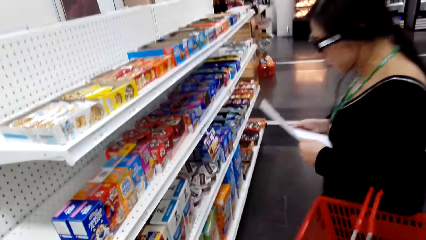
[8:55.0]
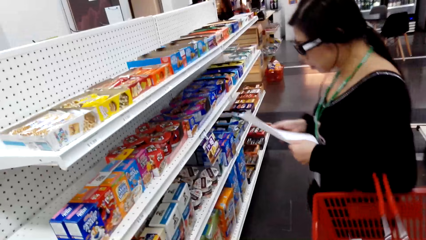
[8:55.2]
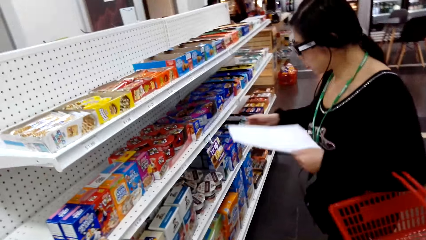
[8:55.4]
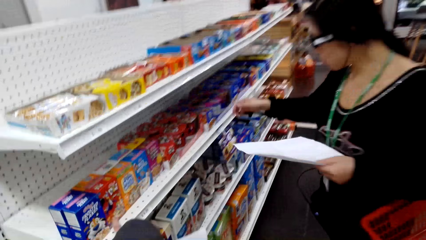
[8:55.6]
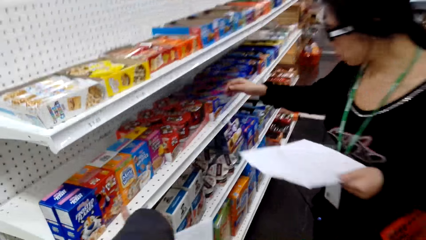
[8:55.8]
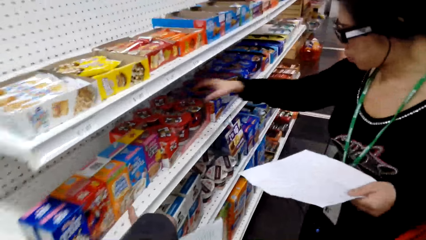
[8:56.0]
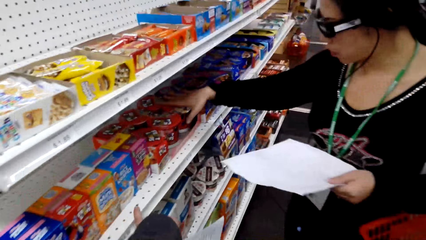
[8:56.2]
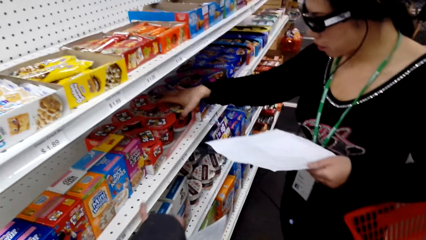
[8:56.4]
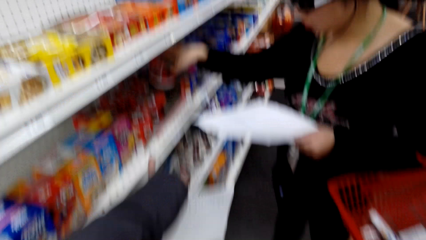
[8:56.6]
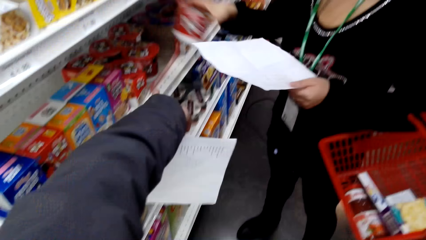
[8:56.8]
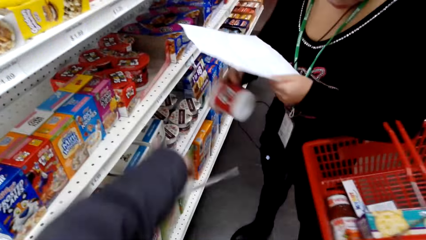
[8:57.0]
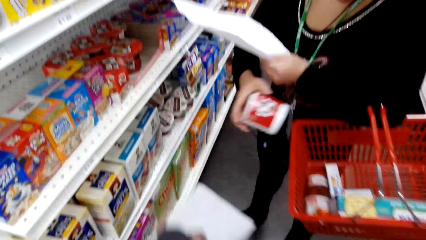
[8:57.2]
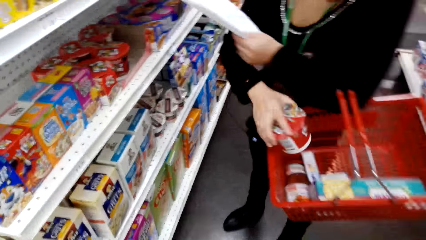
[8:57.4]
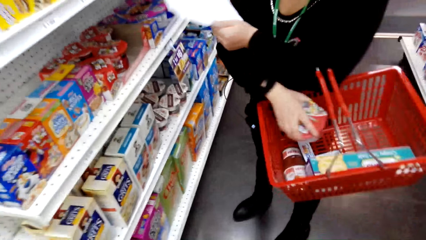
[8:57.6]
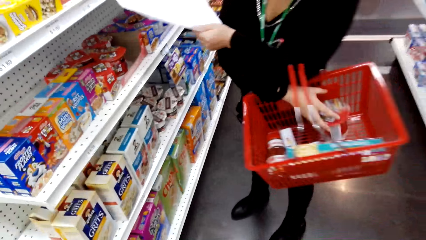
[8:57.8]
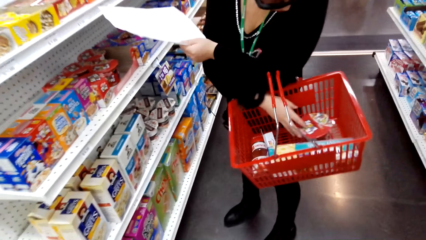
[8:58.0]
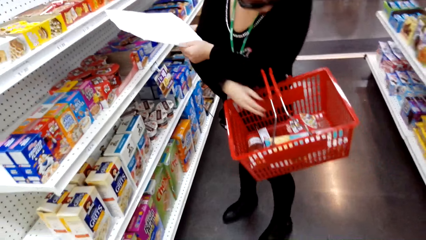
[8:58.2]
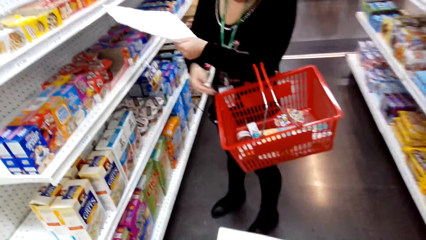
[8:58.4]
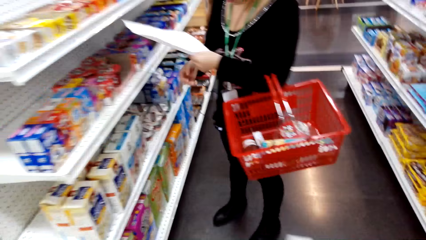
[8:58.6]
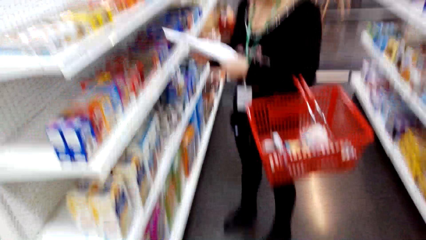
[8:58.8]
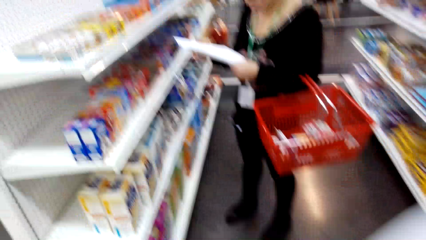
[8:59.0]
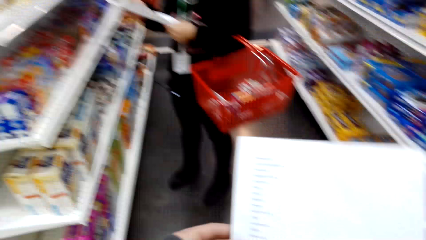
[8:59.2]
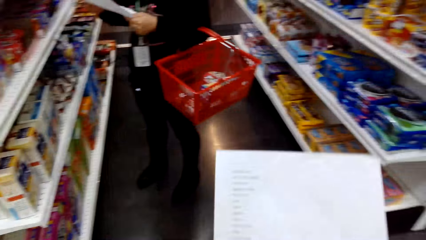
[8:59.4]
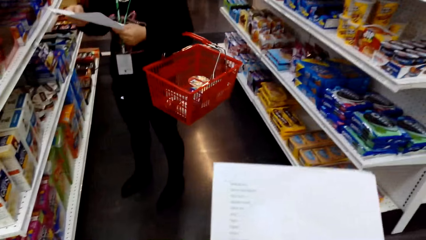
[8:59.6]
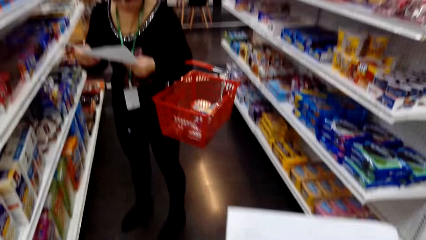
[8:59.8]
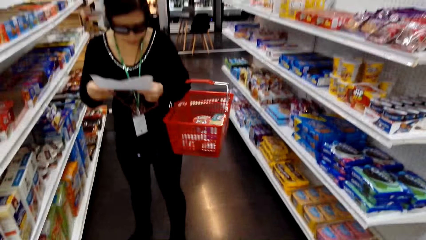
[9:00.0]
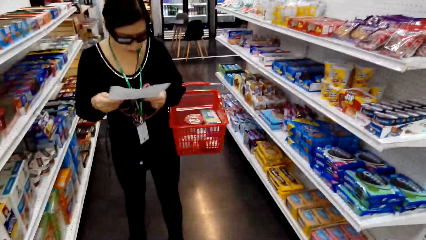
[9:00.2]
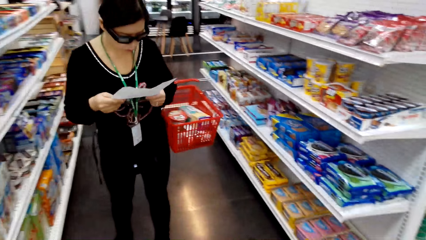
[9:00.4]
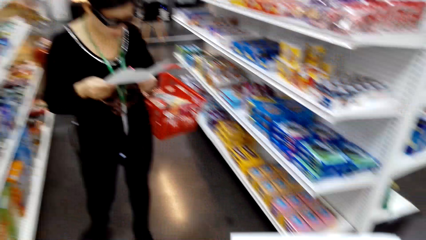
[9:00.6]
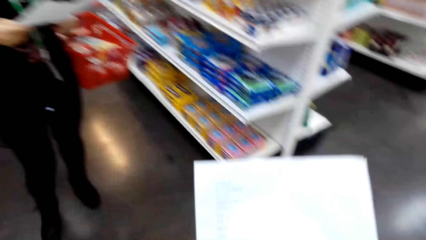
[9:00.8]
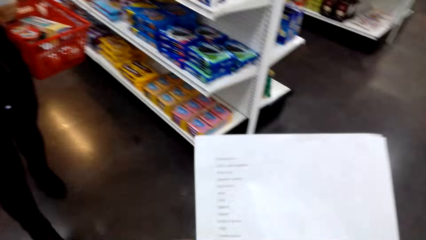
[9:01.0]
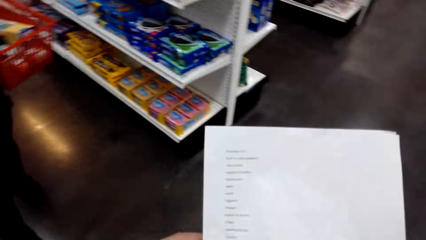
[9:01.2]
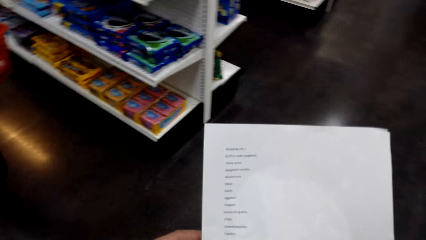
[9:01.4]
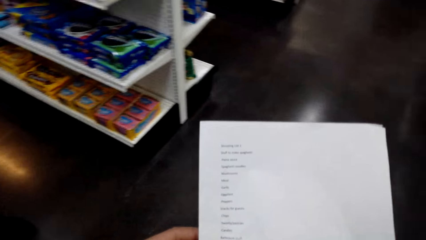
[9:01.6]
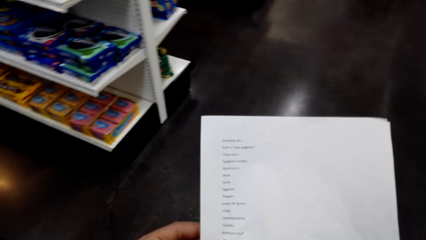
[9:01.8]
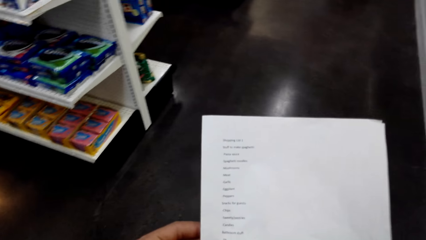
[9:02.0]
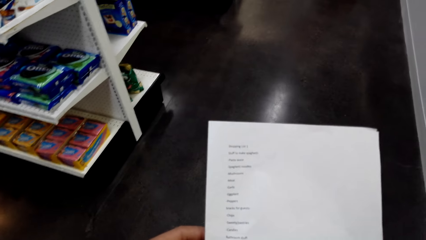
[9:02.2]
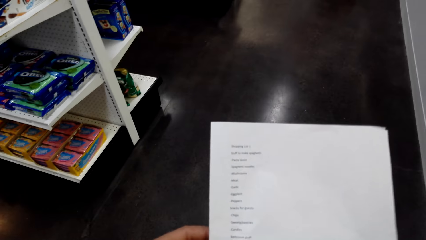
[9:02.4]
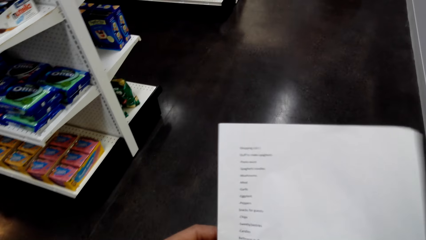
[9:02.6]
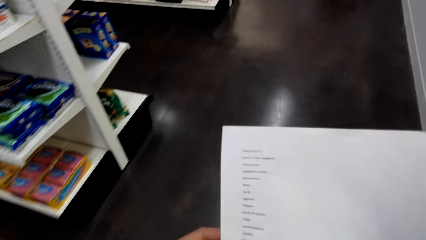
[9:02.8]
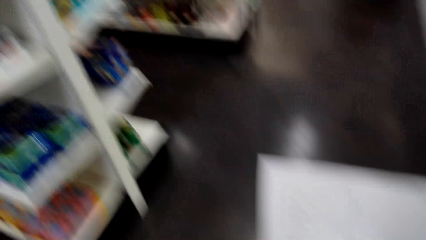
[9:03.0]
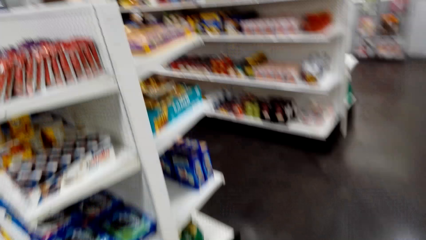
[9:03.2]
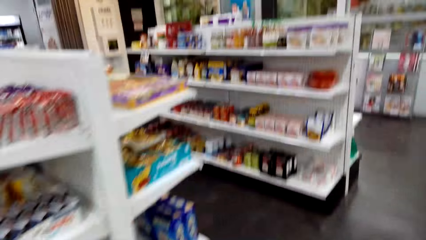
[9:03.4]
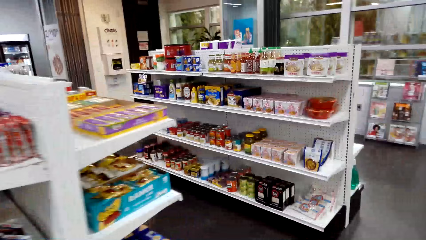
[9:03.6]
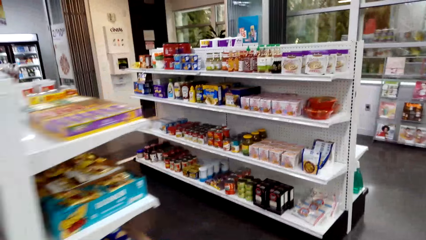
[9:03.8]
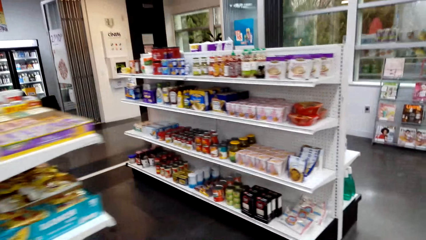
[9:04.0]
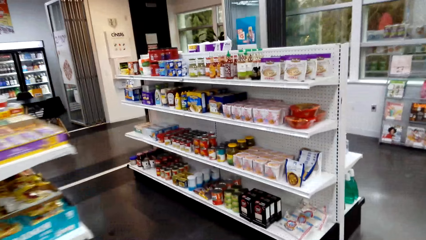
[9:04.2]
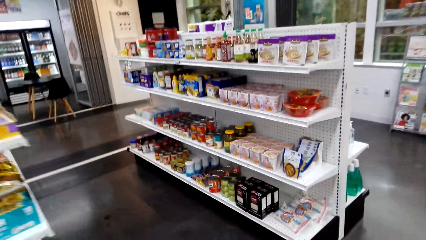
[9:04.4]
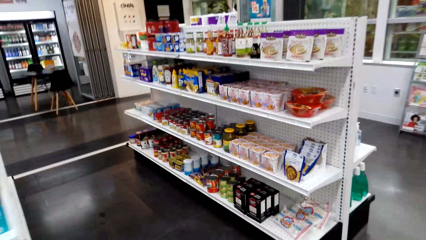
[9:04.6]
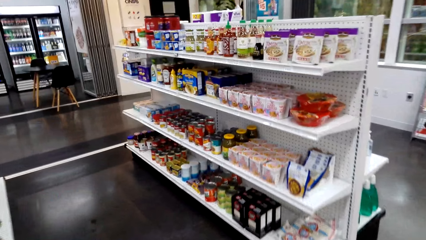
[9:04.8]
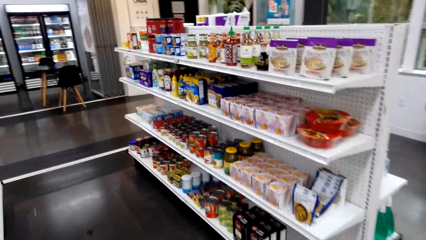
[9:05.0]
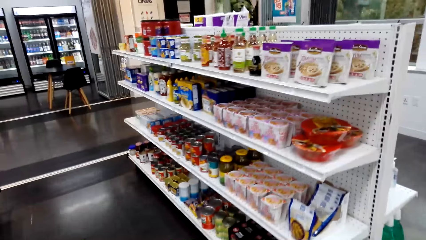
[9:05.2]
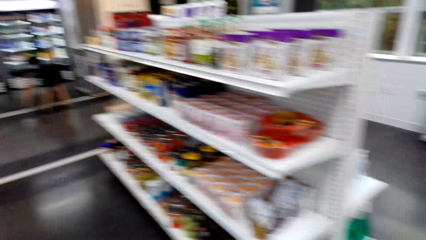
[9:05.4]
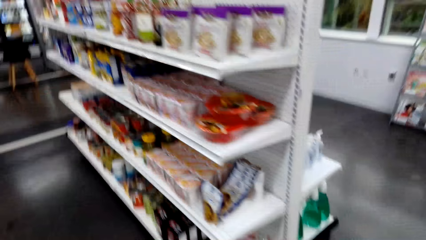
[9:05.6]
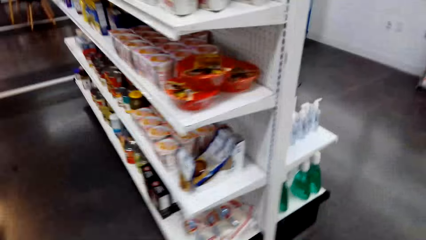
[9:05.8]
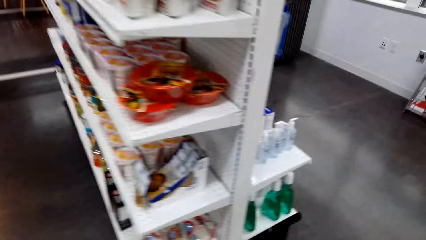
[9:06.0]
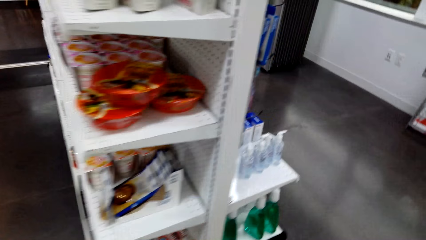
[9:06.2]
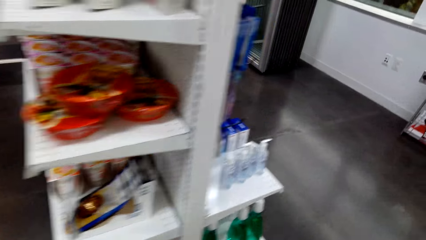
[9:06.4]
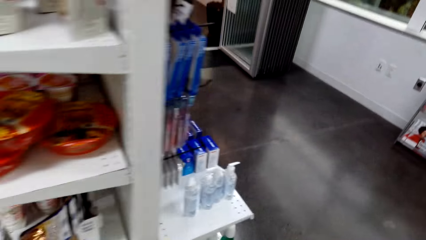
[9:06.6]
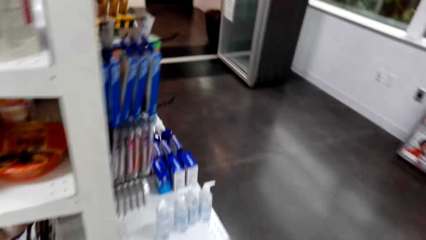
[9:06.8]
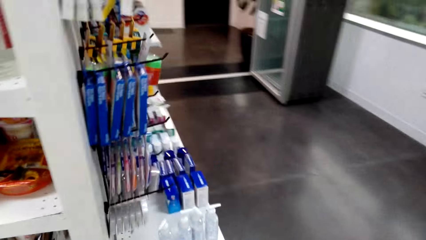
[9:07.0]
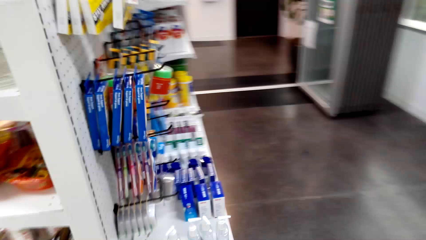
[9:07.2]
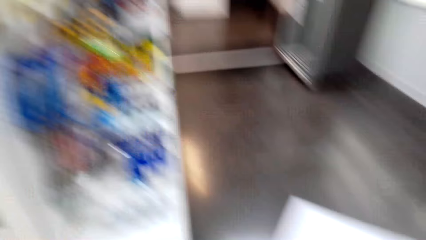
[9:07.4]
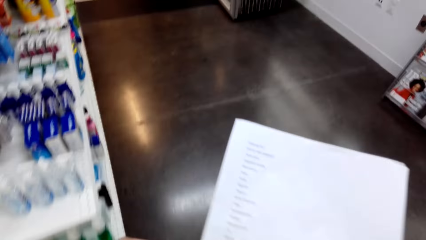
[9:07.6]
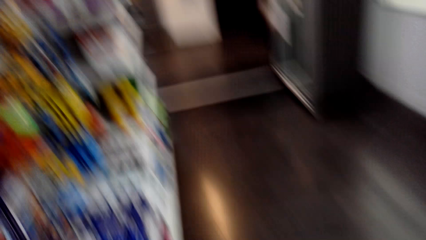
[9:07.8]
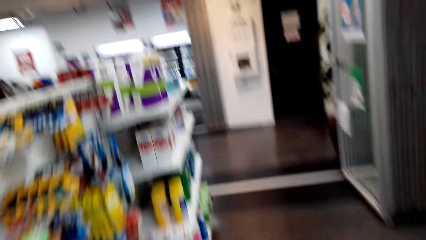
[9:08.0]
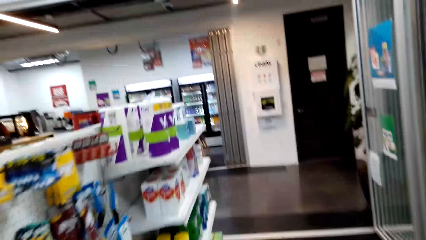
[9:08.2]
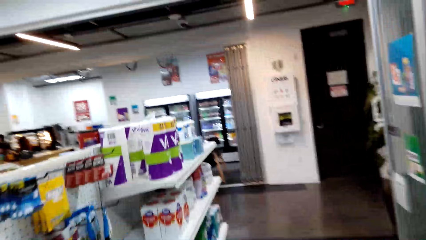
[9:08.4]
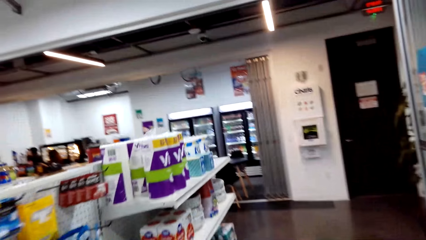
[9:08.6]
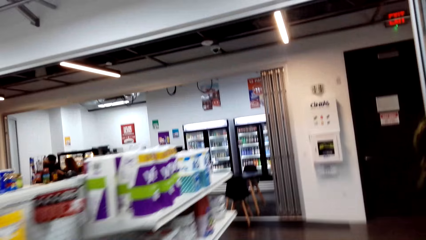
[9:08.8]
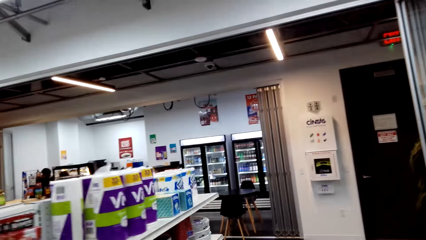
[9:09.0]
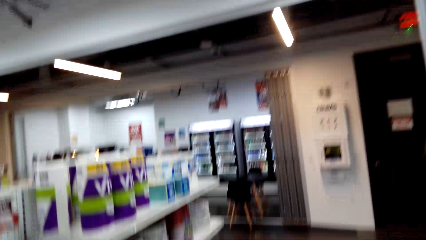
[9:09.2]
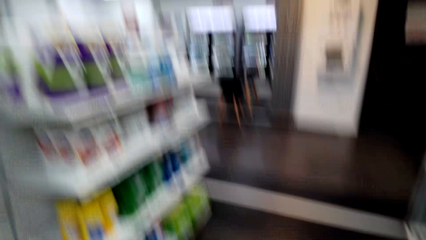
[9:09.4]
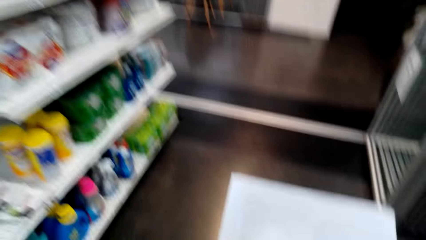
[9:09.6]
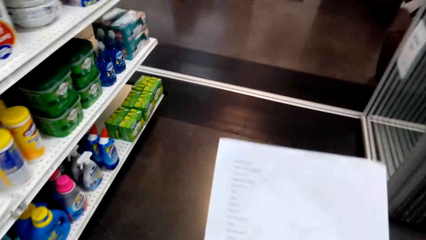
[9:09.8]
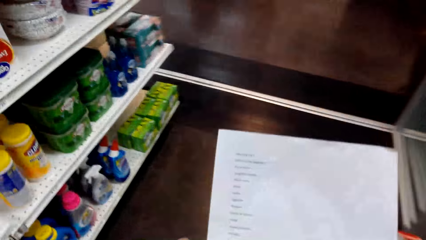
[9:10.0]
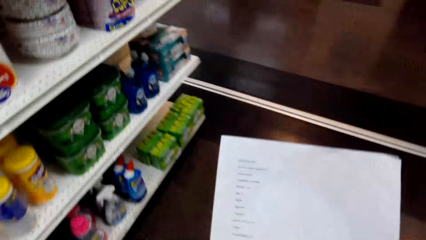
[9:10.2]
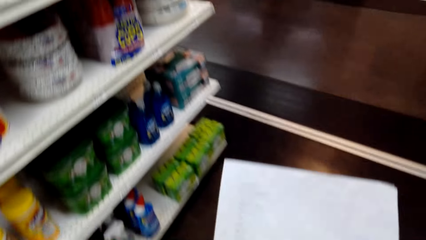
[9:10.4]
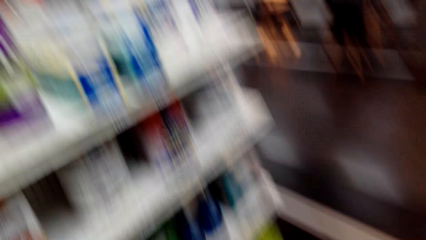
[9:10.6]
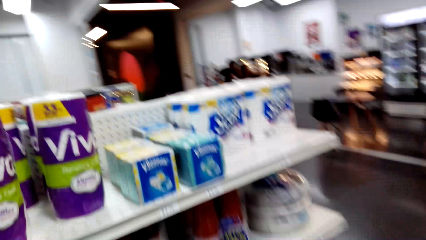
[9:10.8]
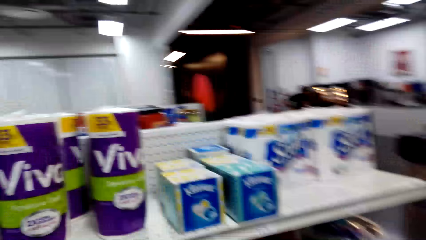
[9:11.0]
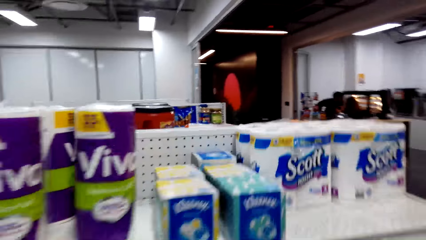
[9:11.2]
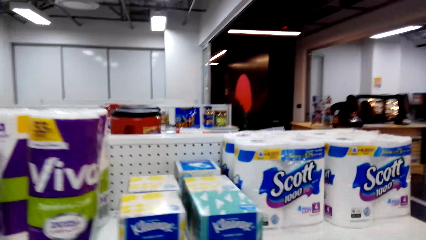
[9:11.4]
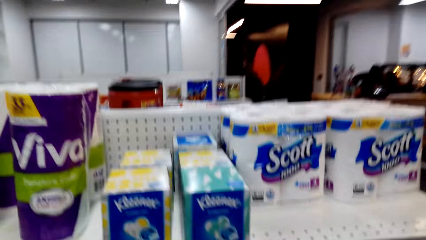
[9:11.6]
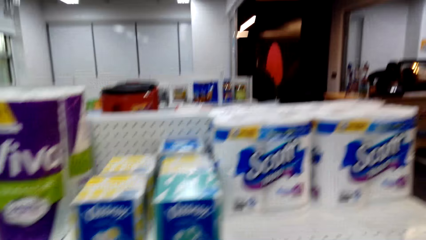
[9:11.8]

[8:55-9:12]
A man holds a tin, and puts the tin in a shopping basket. The camera wearer talks to the man. The man reads the paper. The camera wearer walks around. They hold the paper. They turn to the side.
